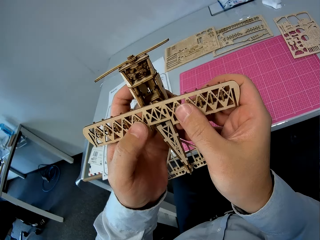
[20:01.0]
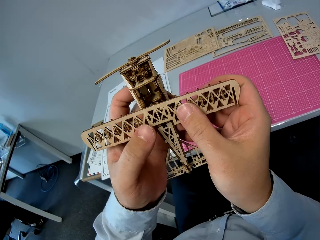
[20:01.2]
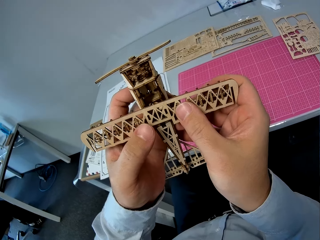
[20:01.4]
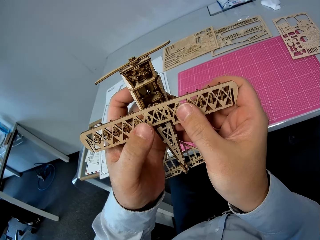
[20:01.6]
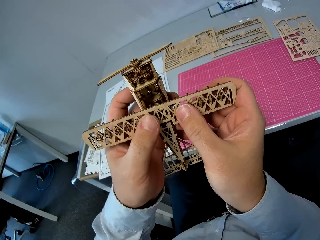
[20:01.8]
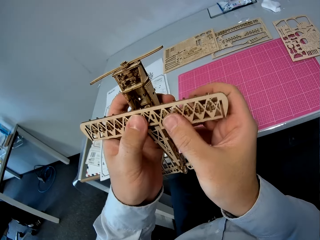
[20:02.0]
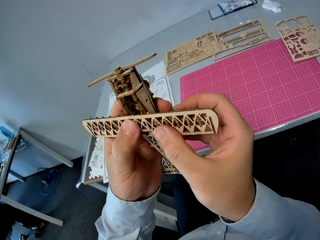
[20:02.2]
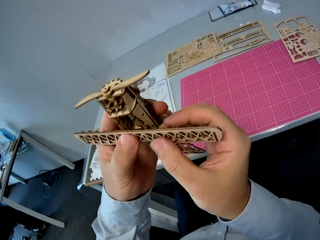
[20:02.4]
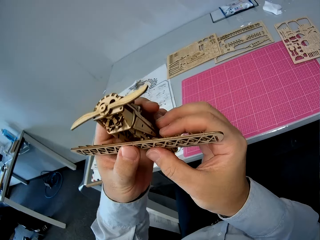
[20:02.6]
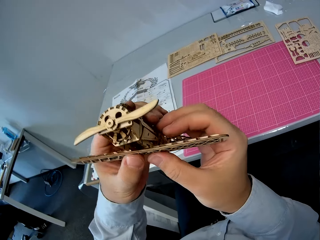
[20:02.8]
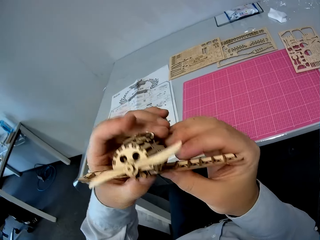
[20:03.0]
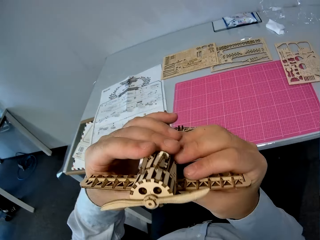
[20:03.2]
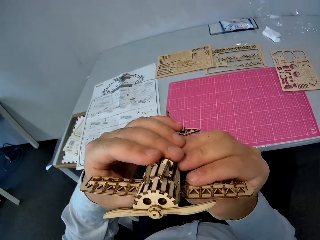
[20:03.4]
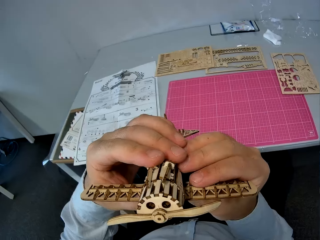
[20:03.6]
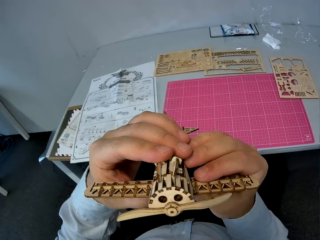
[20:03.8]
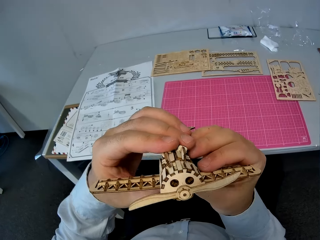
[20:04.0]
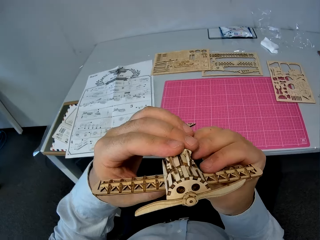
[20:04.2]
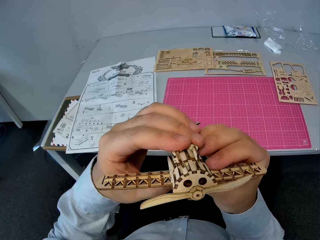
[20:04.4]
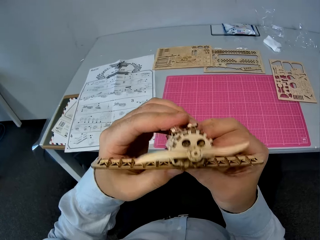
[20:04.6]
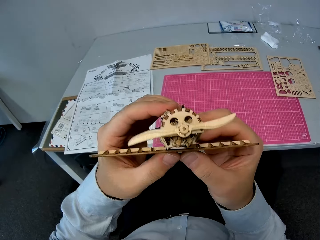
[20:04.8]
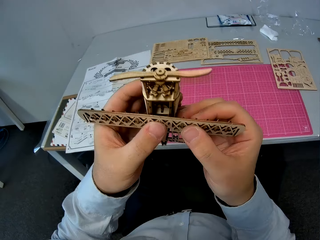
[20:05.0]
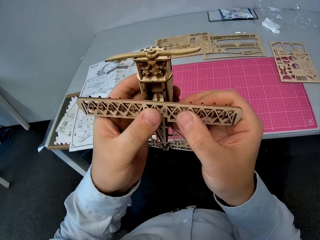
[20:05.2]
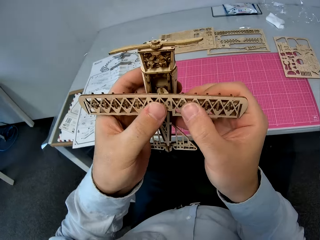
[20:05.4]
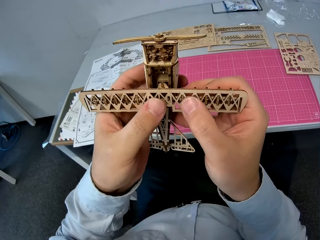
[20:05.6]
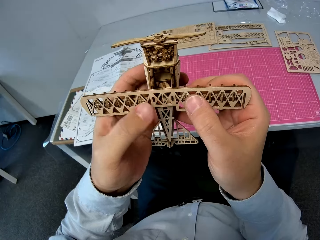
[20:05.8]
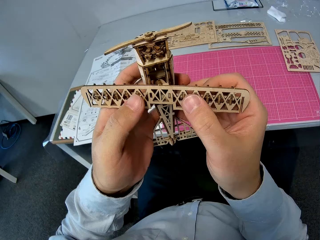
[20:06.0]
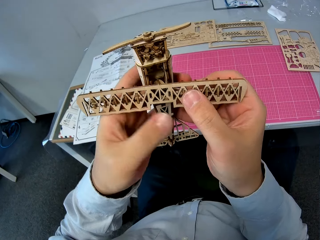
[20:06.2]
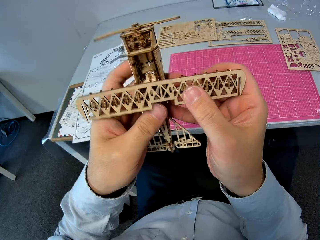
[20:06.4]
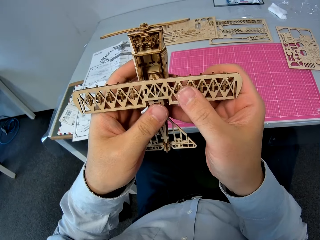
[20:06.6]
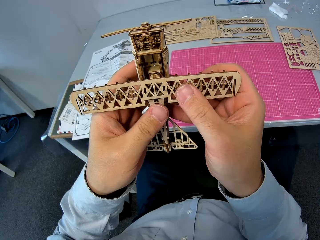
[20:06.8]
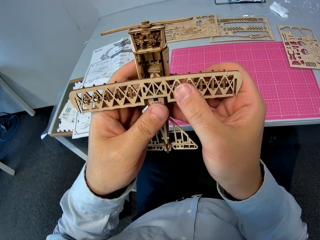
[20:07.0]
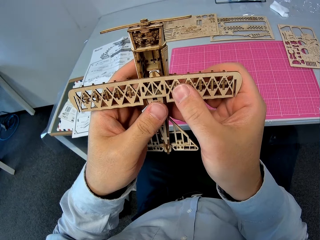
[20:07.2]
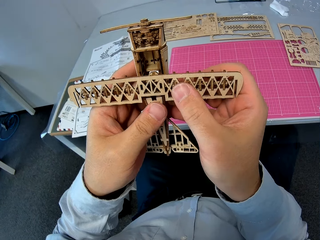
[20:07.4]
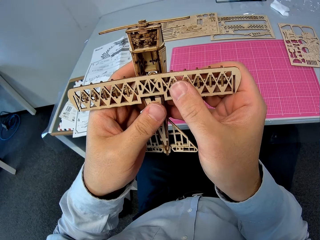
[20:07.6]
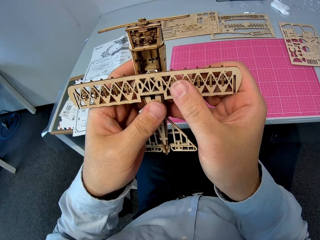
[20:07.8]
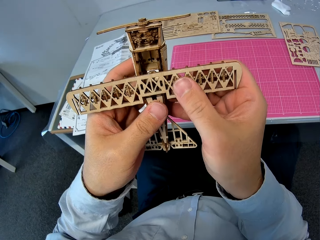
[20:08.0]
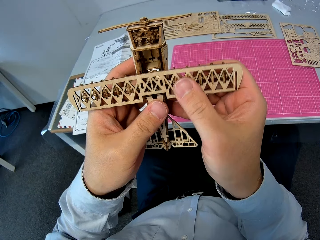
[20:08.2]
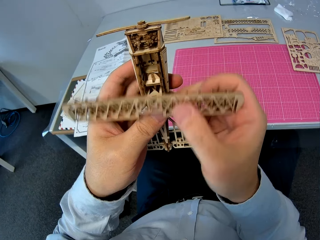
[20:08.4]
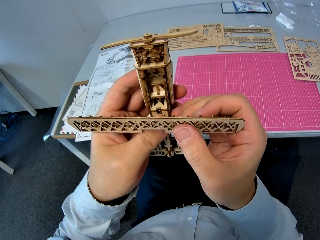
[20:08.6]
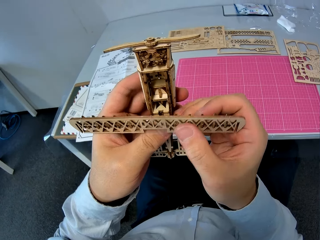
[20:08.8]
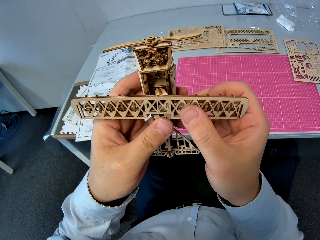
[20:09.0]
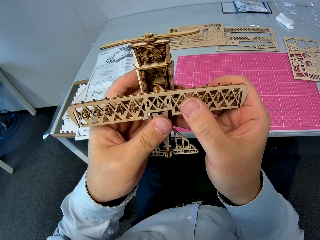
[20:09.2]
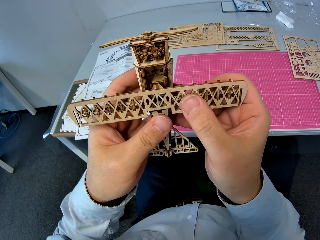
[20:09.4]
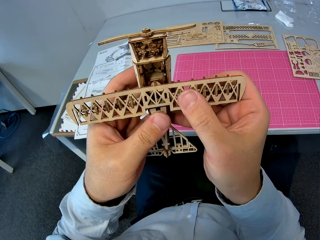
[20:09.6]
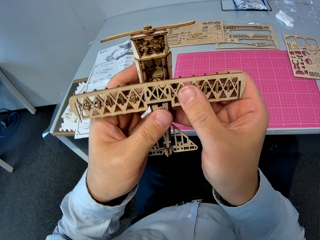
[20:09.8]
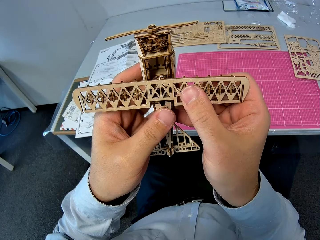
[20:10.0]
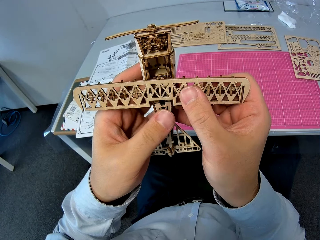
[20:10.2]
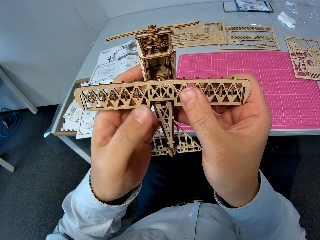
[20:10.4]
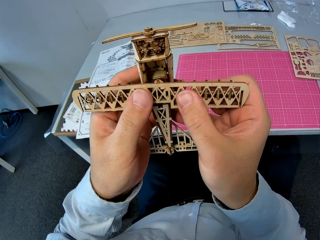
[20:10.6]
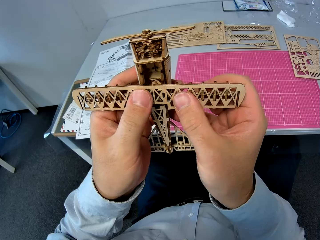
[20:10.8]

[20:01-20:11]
The camera wearer stares at the toy plane. They fix the wings on the toy plane.

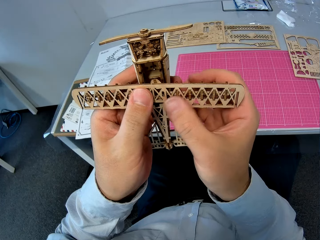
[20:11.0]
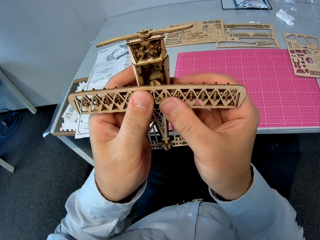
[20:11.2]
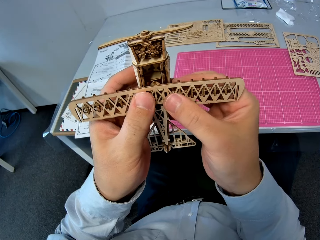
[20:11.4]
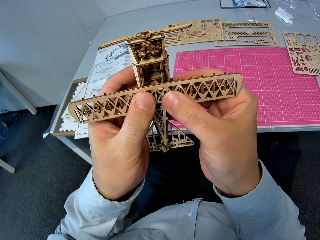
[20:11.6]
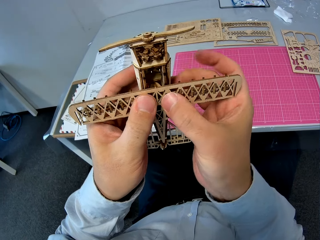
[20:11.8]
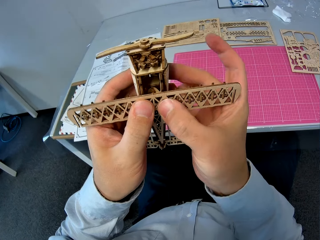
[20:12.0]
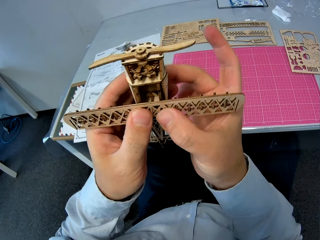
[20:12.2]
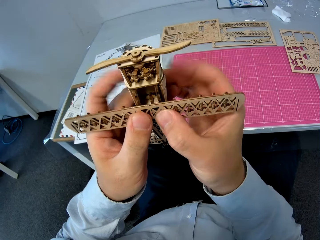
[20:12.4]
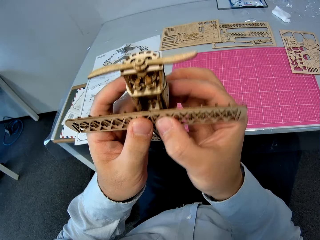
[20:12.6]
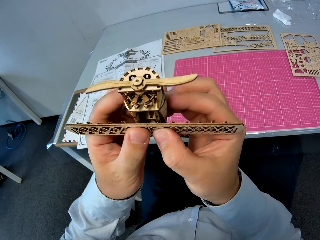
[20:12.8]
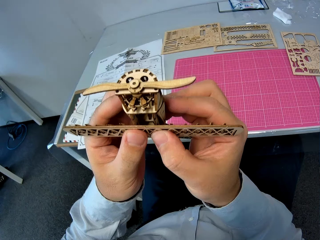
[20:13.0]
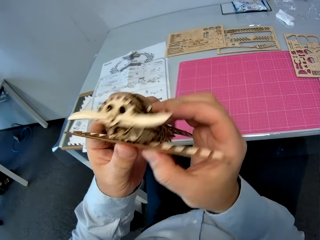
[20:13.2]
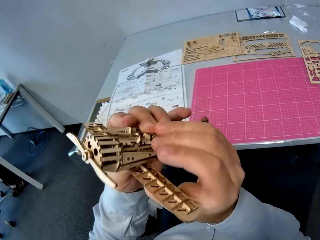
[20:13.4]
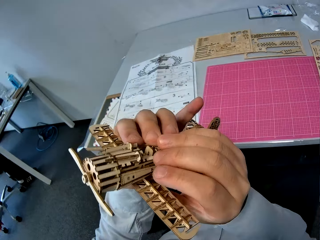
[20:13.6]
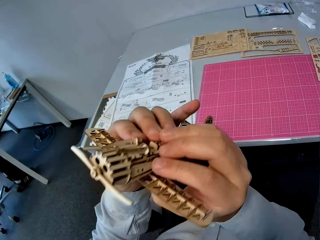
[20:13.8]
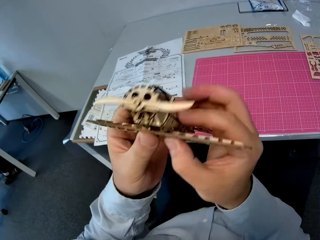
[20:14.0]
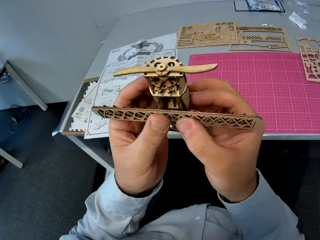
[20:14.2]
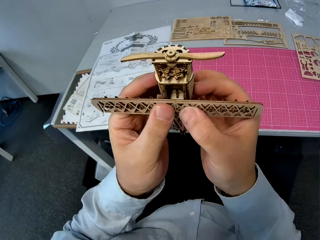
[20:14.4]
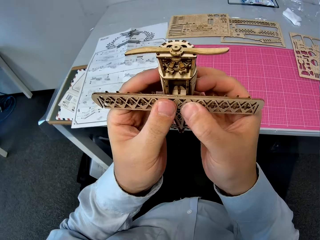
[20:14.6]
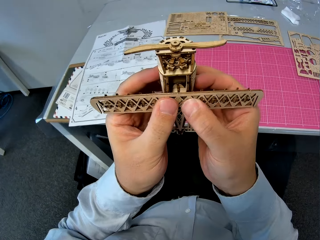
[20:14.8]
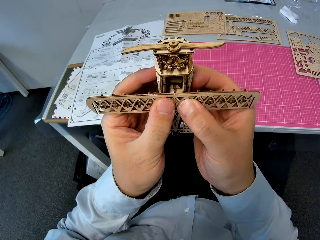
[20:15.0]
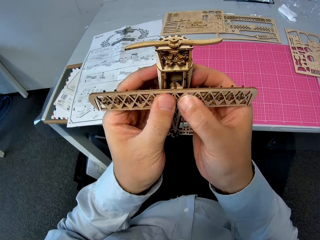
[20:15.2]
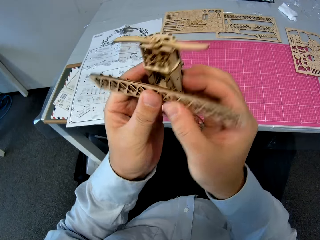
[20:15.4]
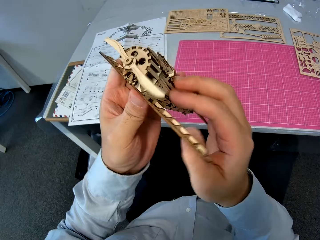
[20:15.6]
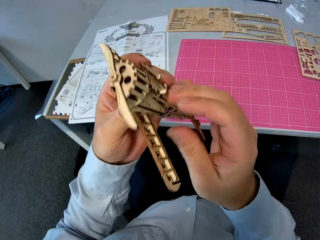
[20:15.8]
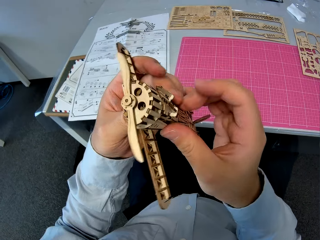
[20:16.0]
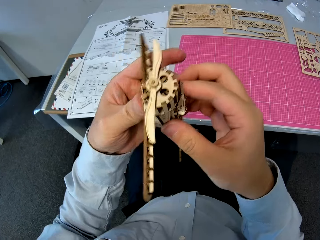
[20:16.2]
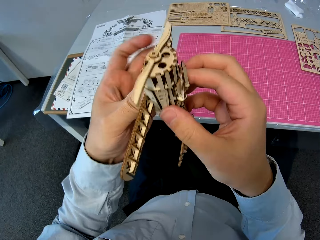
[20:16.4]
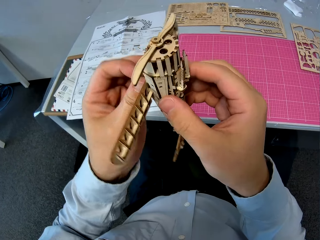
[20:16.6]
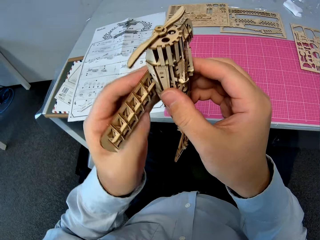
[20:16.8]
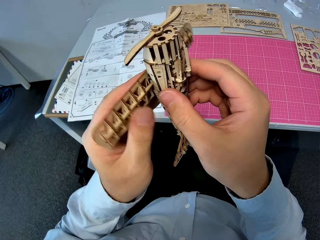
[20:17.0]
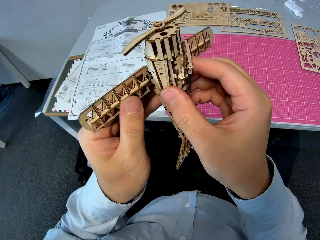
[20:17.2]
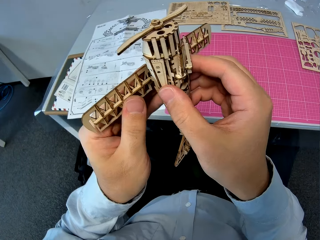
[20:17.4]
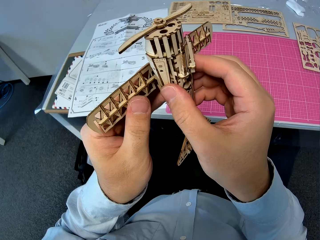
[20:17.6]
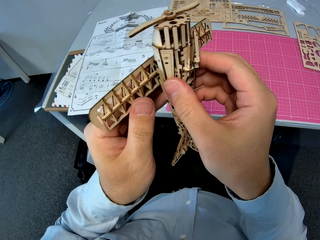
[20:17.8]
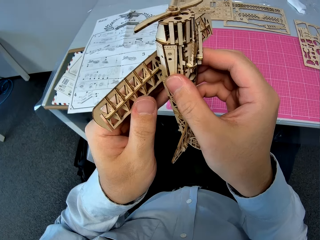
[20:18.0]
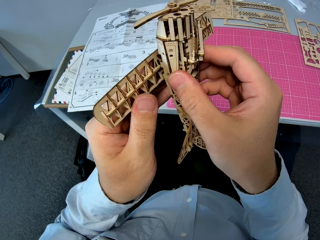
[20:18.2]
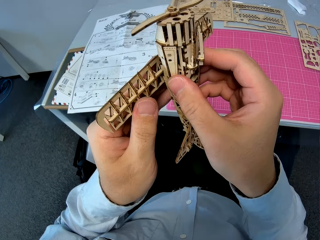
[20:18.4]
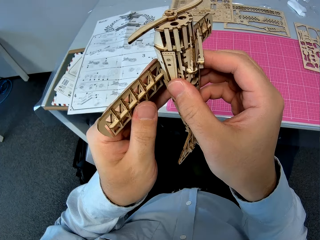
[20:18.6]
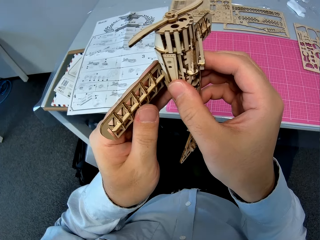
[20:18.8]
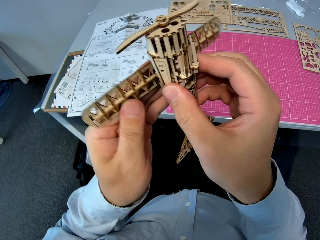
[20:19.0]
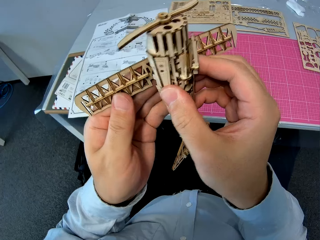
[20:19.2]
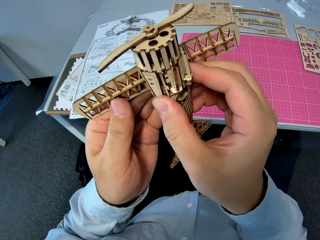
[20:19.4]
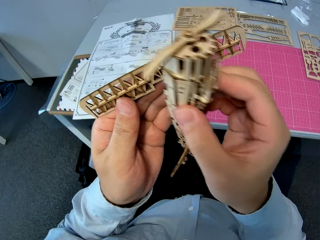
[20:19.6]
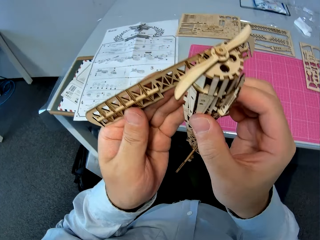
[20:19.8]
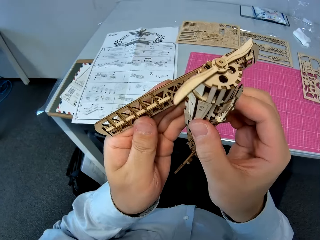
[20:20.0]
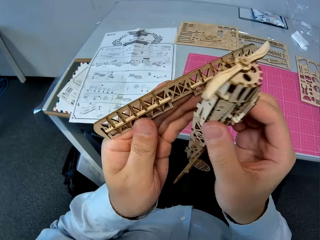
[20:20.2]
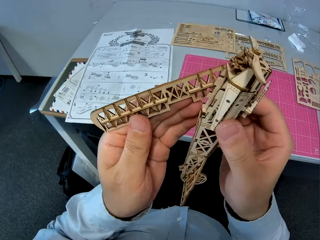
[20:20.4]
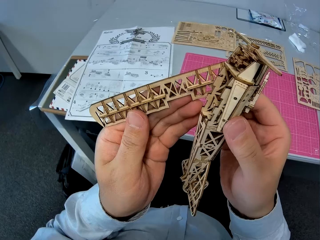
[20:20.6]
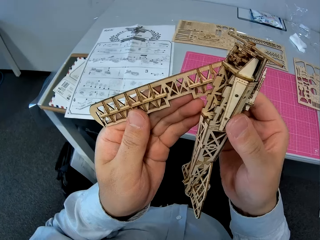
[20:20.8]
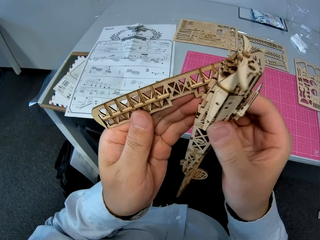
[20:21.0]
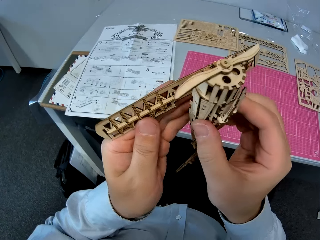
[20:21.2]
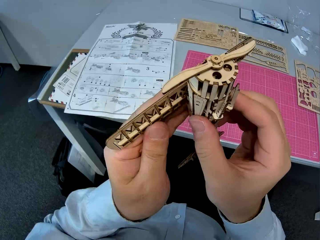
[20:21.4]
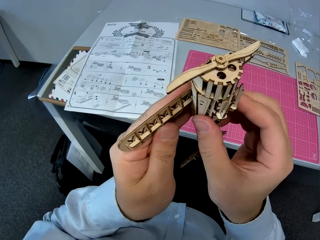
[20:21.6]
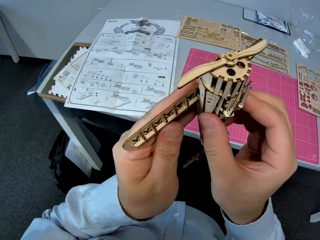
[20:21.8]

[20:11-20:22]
The camera wearer stares at the toy plane. They fix the wings on the toy plane. They turn the assembled wooden pieces. They fix the wings on the toy plane. They separate the two assembled wooden pieces.
